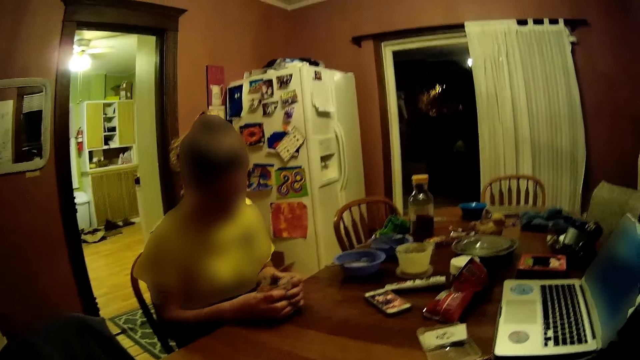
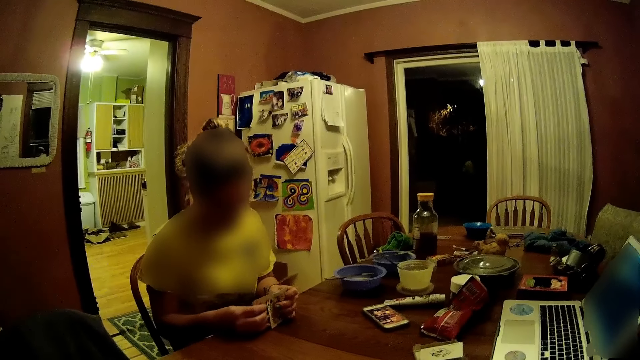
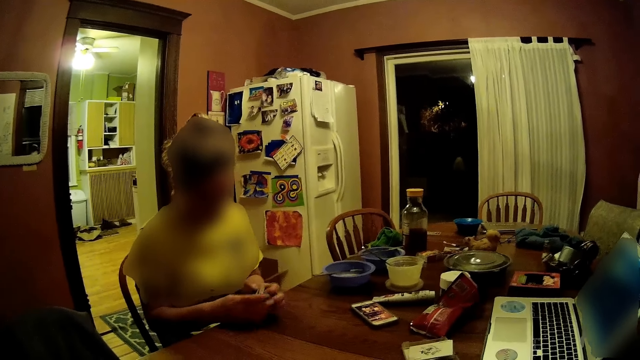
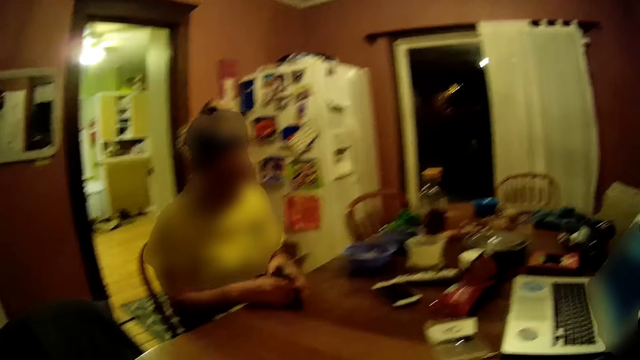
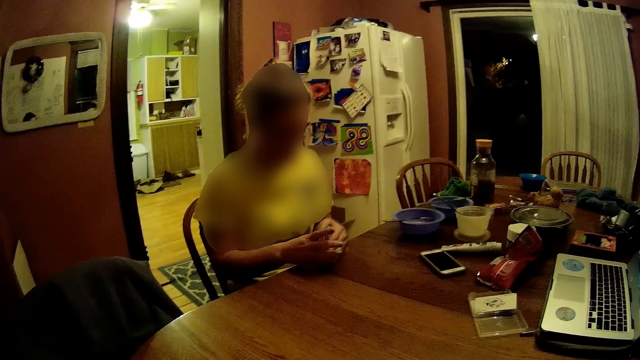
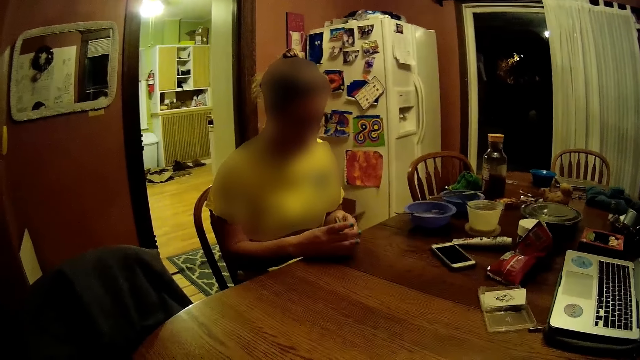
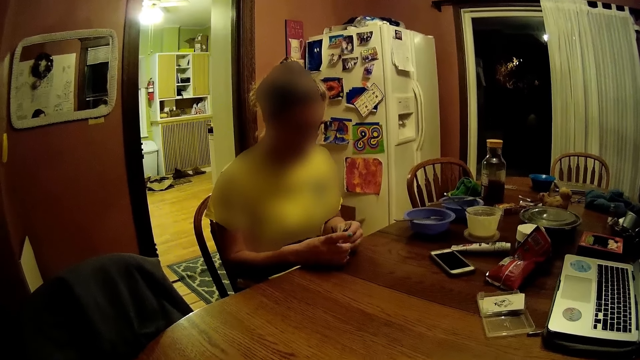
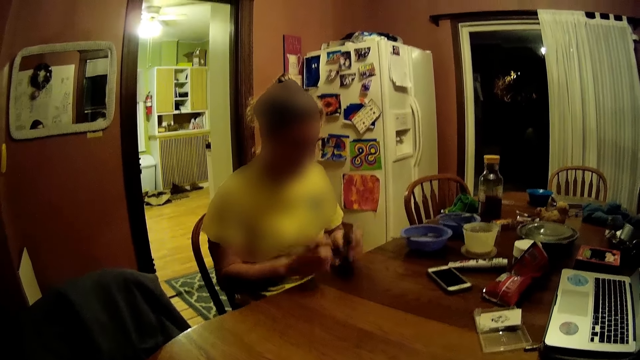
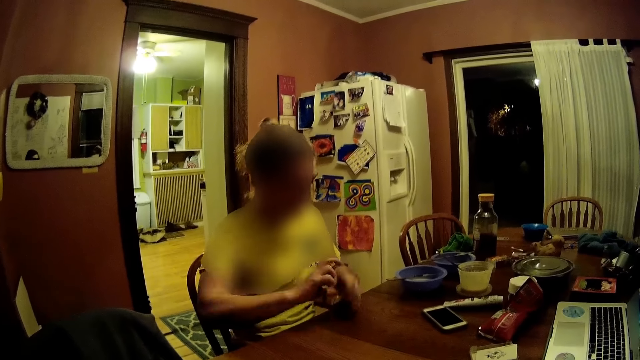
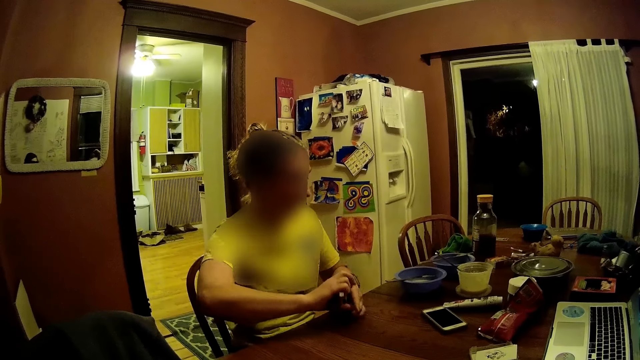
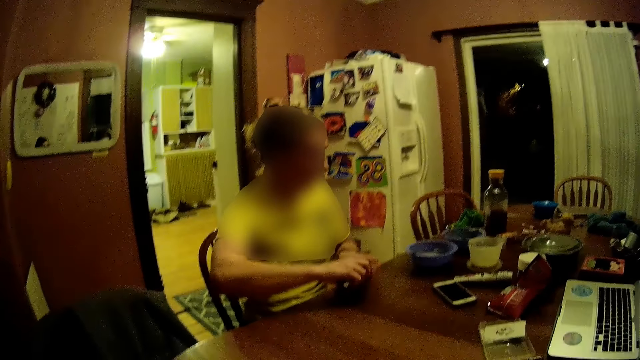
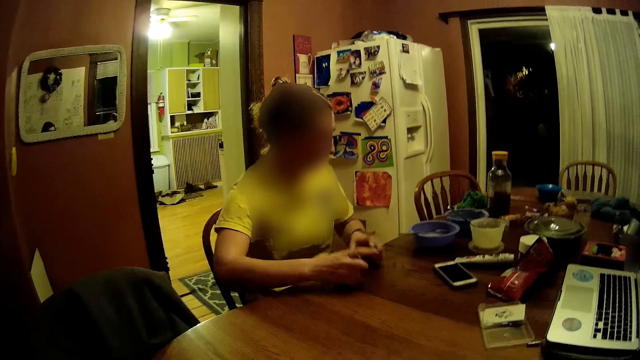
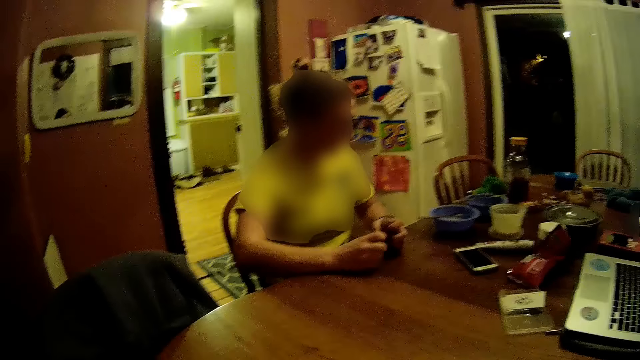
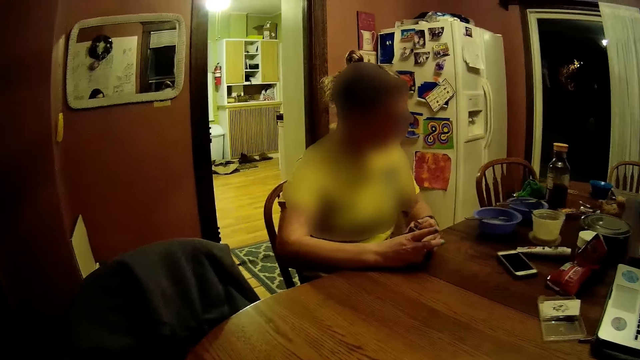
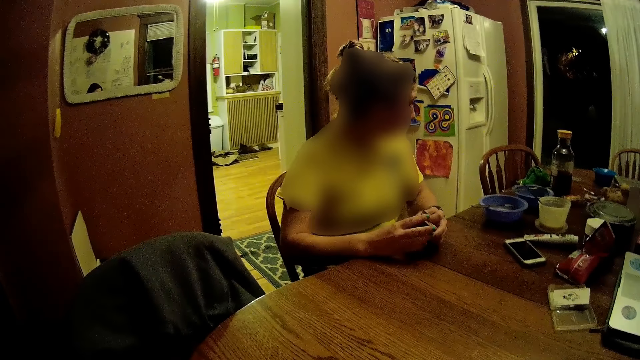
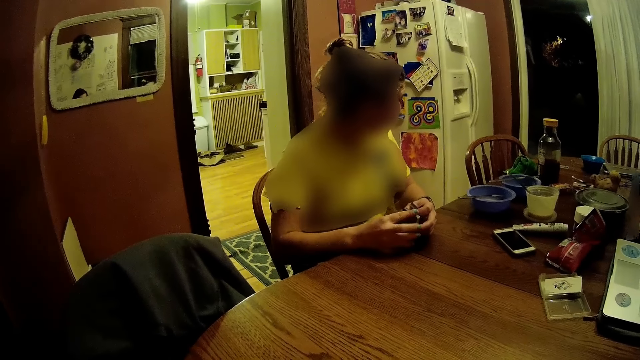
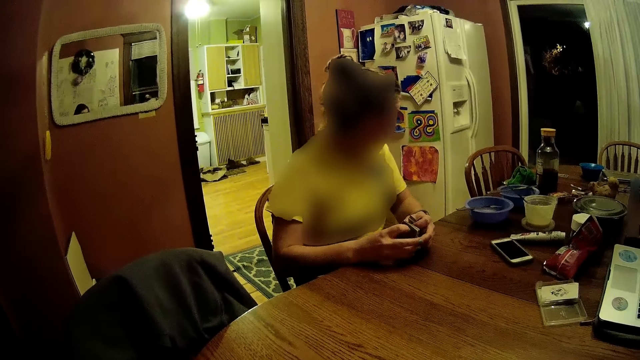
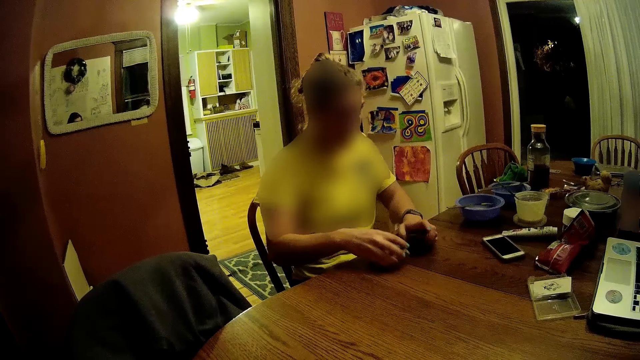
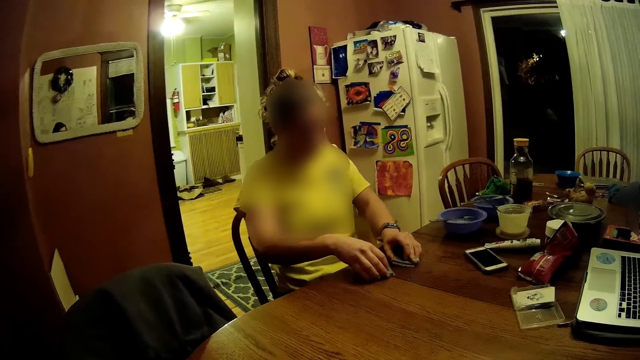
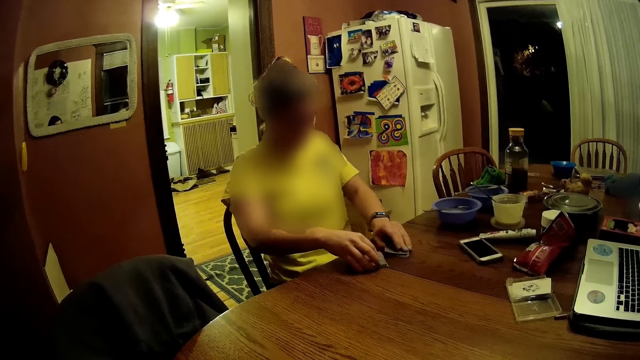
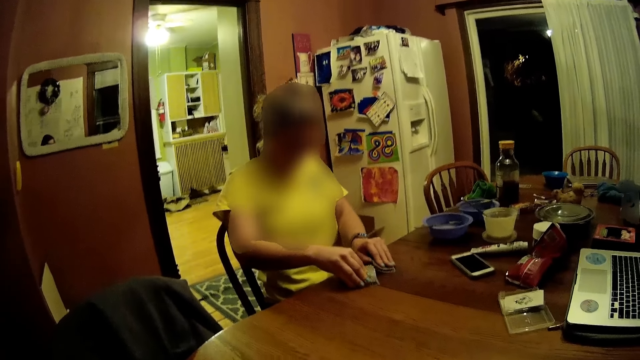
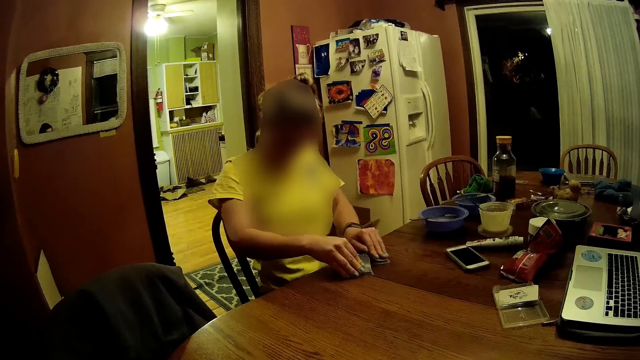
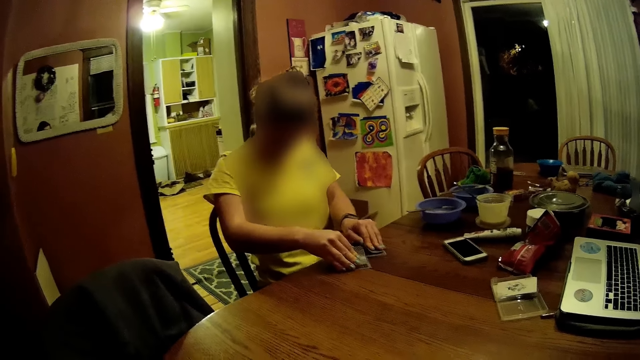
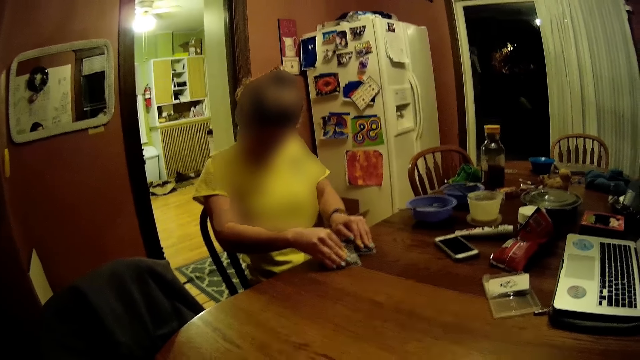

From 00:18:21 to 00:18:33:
The woman taps the table with the deck of cards in her hands. The woman separates the deck of cards in her hands into two decks in both hands. The woman taps the table with the deck of cards in both hands. The woman adjusts the deck of cards in her left hand with her right hand. The woman taps the table with the deck of cards in both hands. The woman shuffles the cards on the table with both hands.

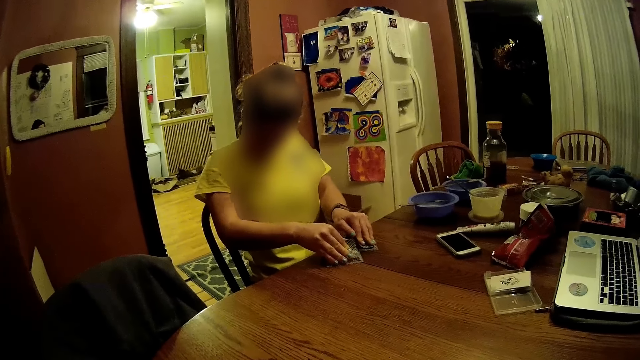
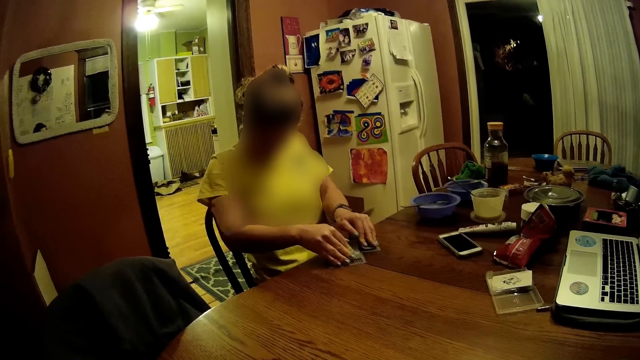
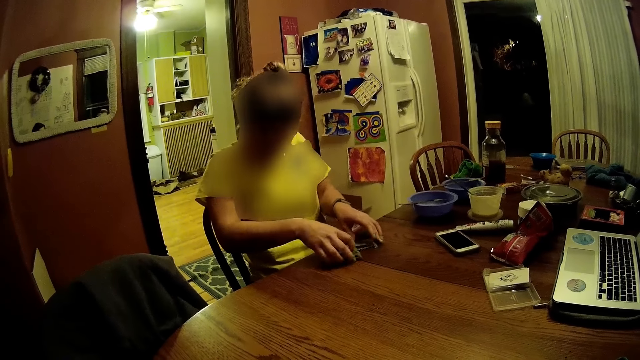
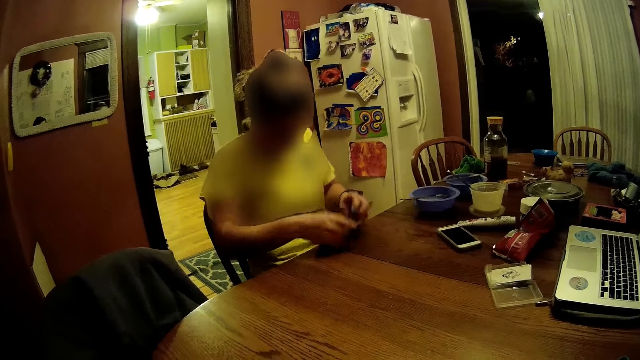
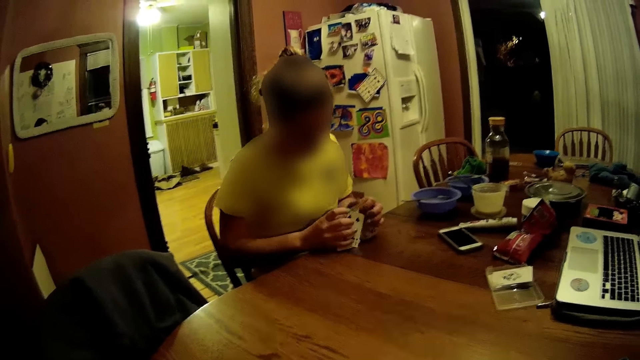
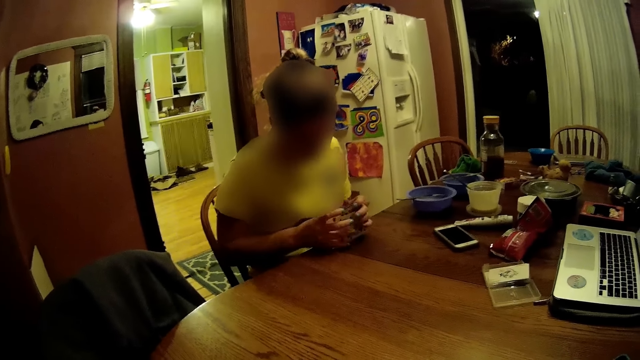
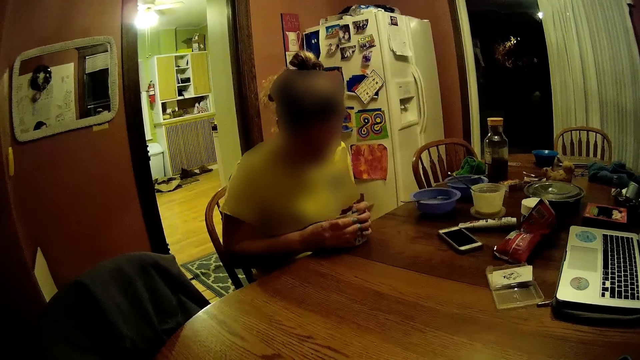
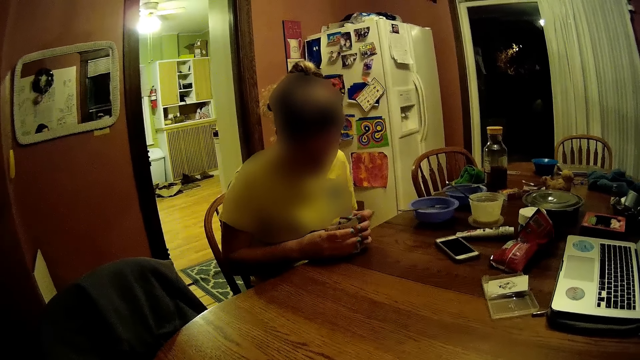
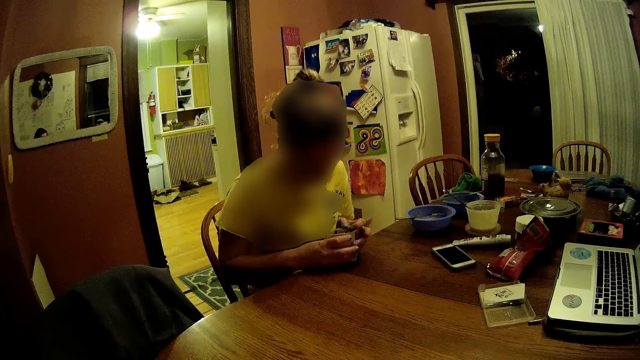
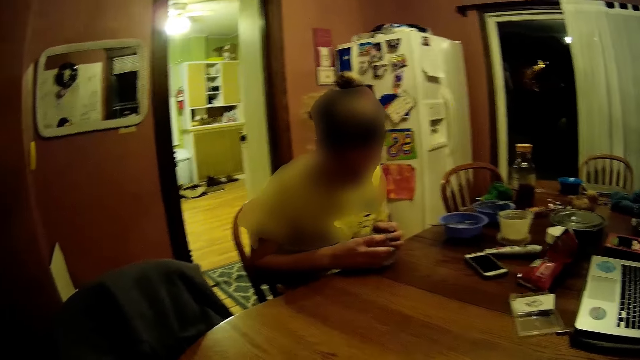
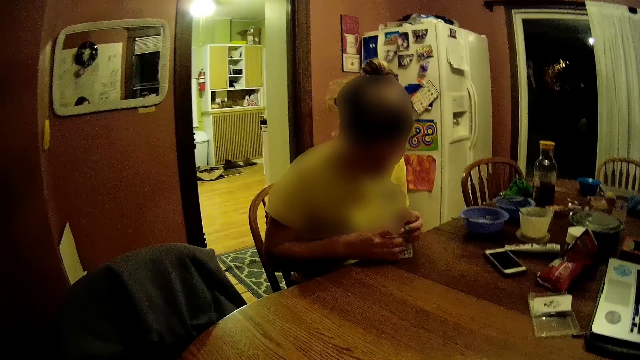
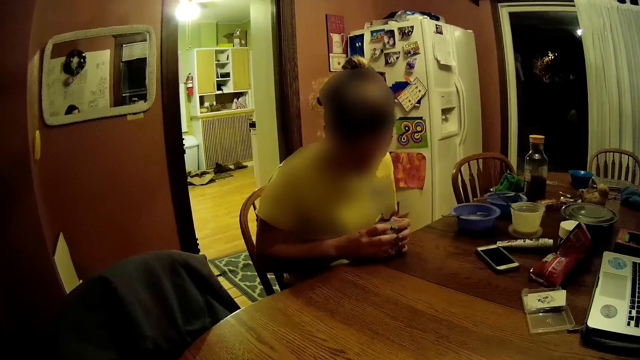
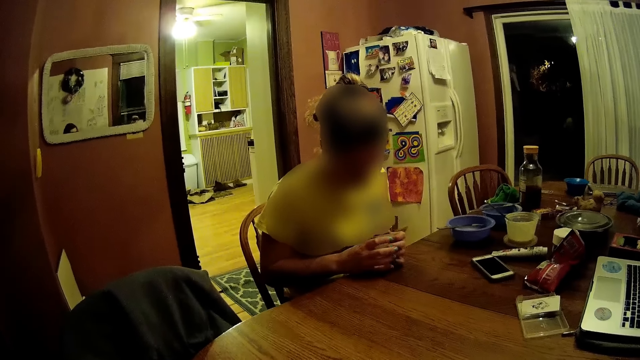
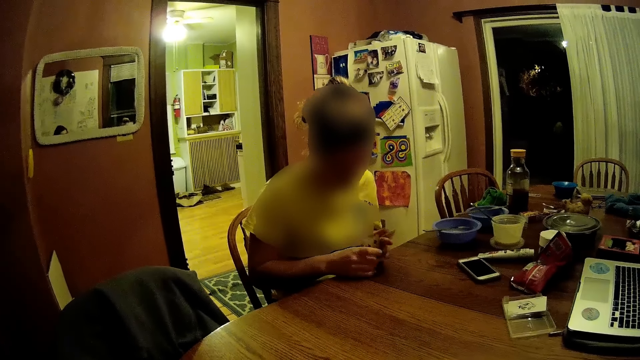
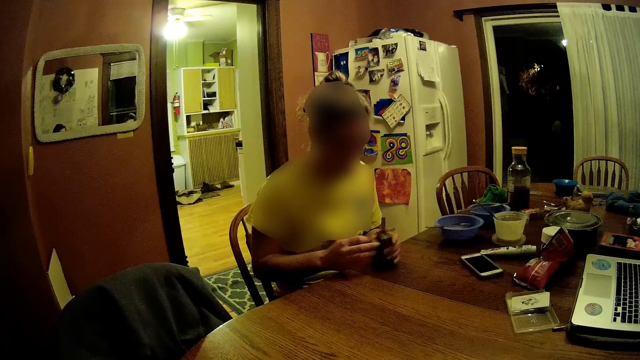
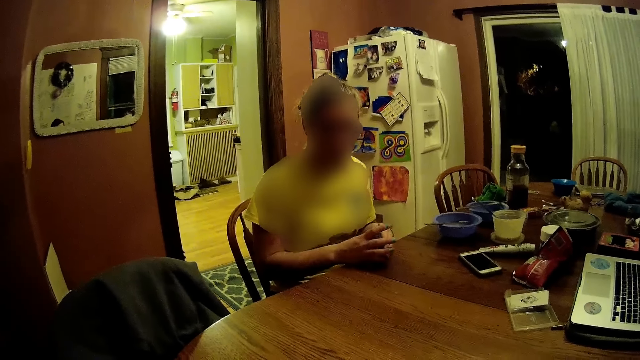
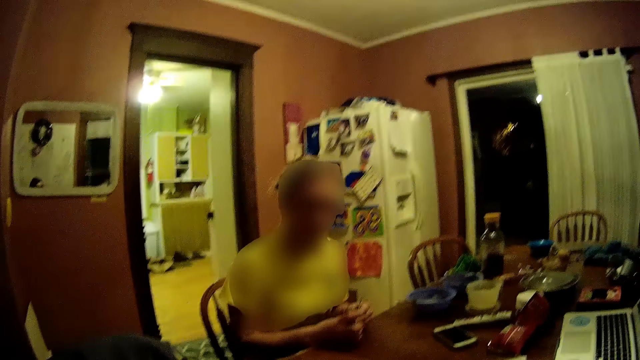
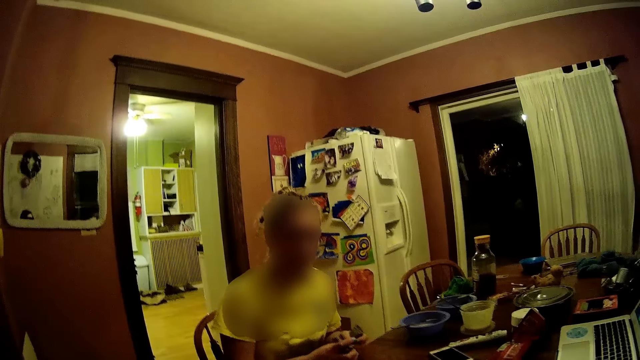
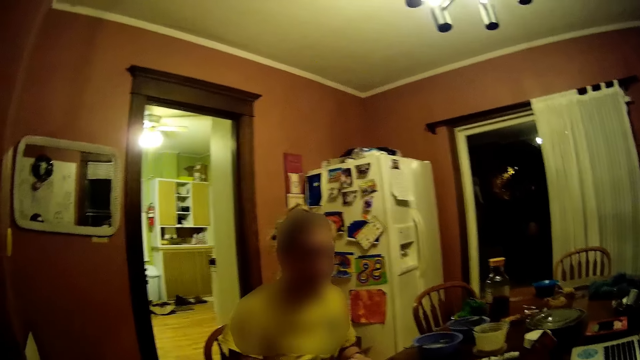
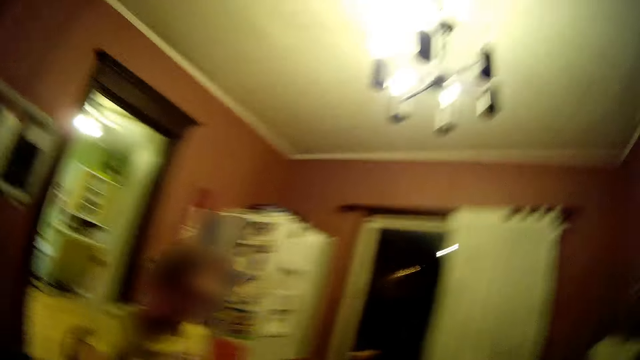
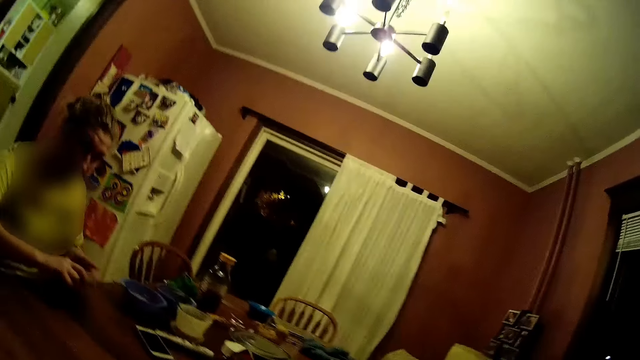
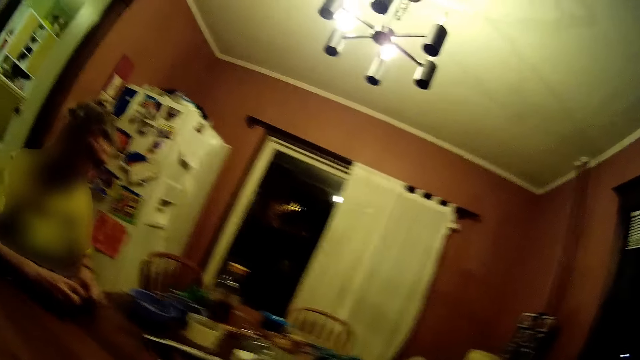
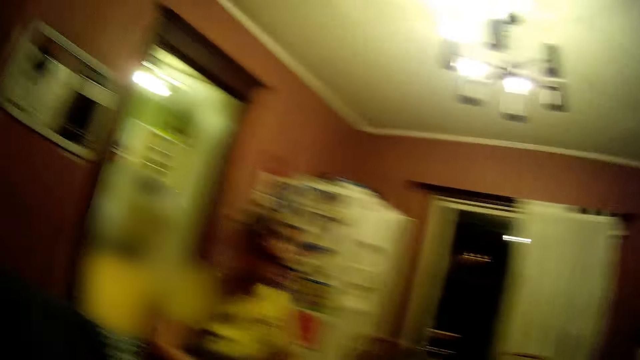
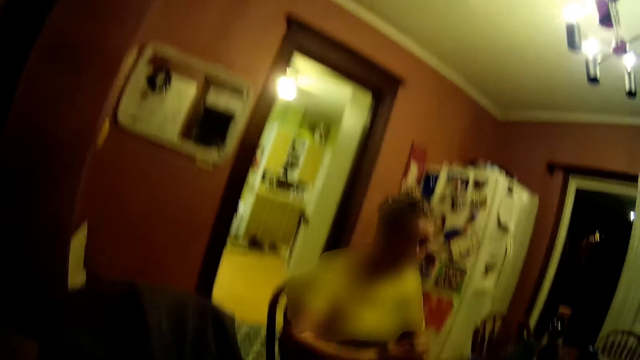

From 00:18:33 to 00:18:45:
The woman packs the cards on the table into a deck of cards with both hands. The woman separates the deck of cards in her hands into two decks in both hands. The woman taps the table with the deck of cards in both hands. The camera wearer looks around.
